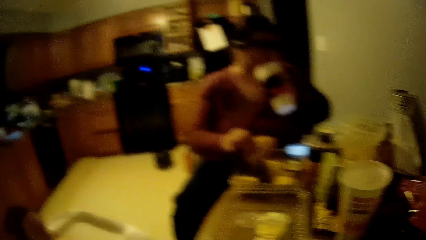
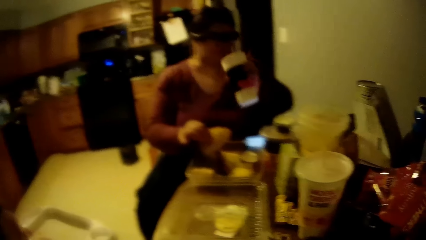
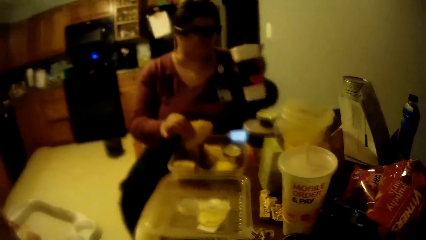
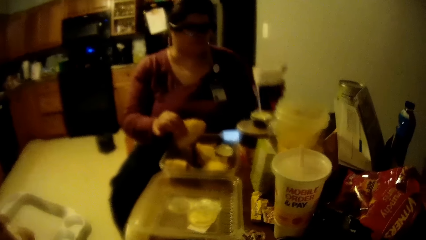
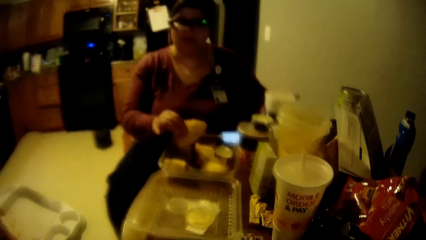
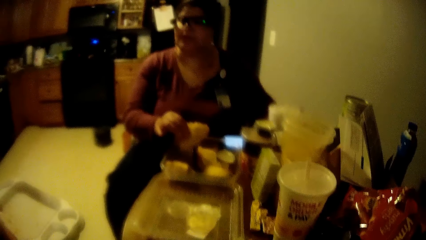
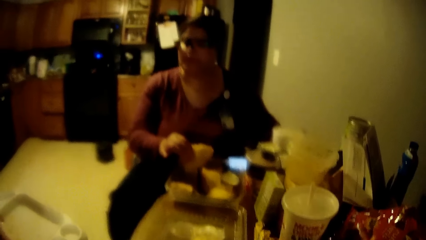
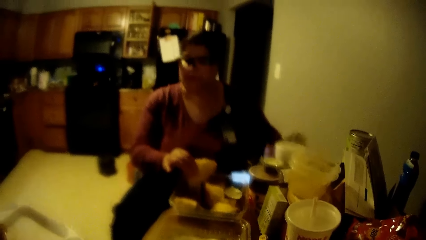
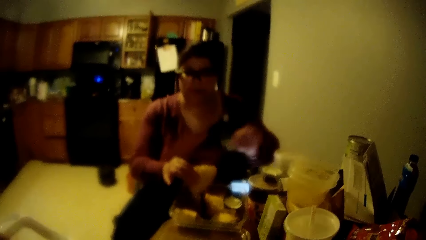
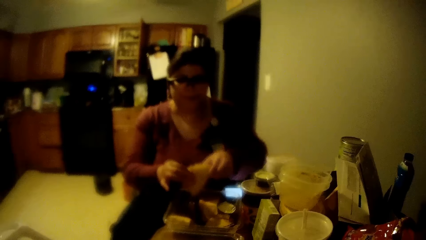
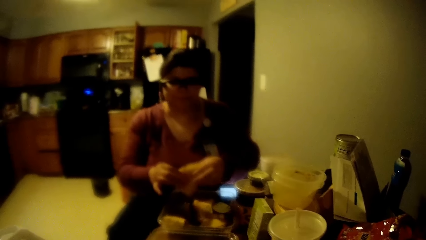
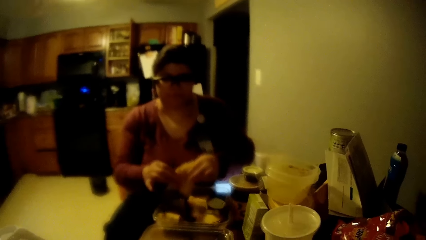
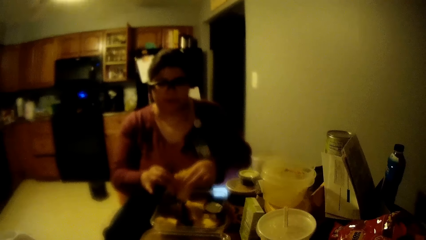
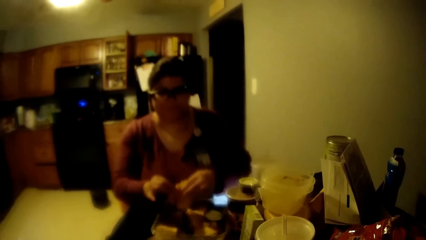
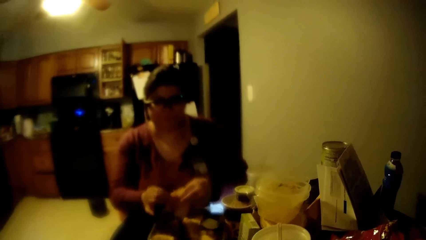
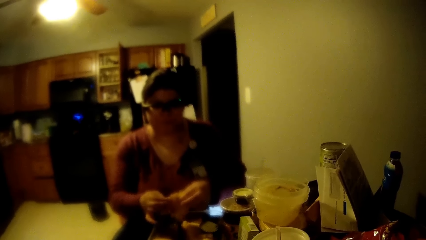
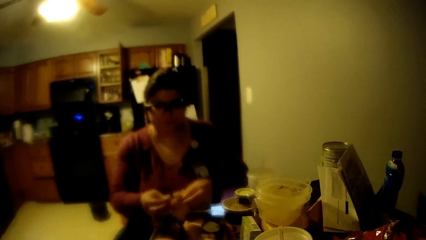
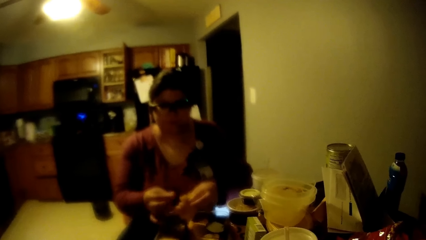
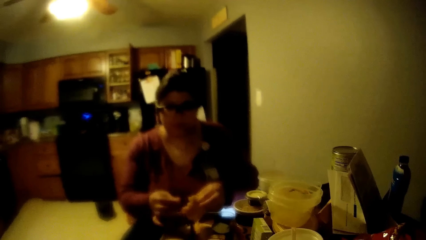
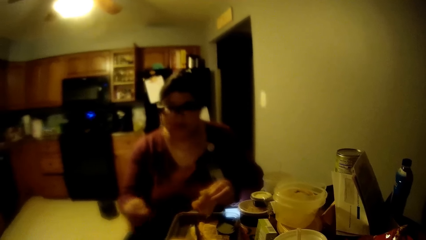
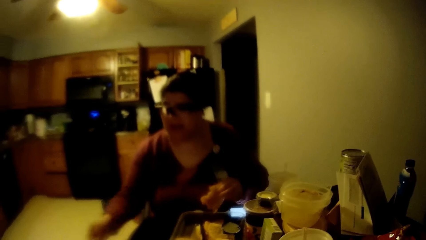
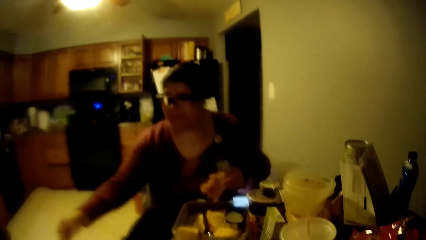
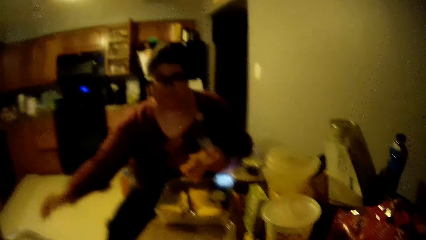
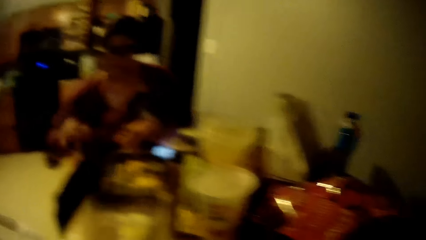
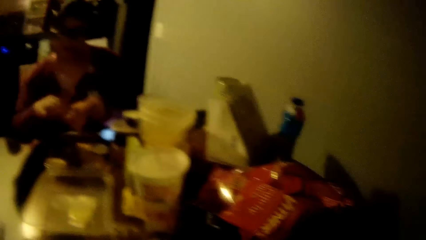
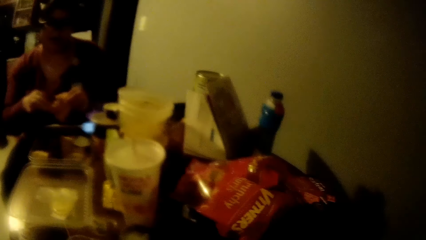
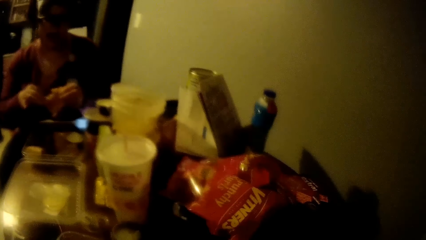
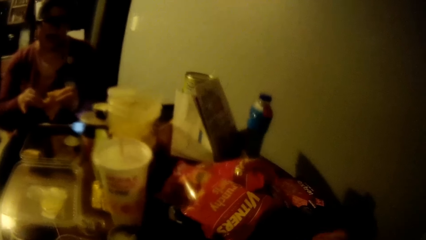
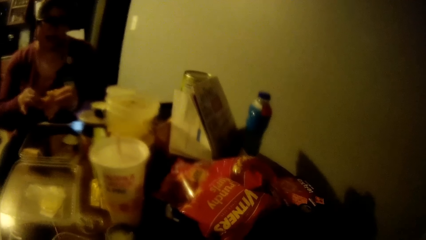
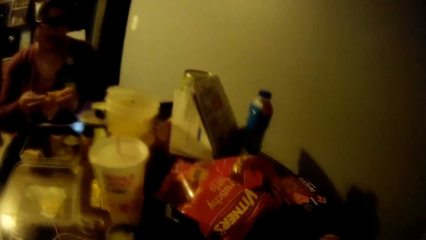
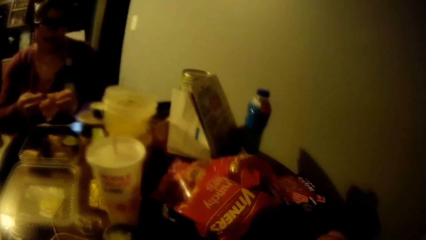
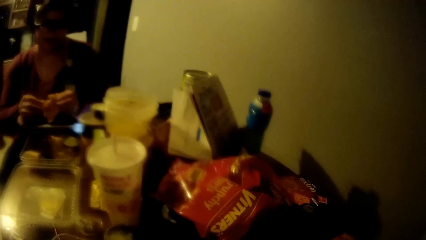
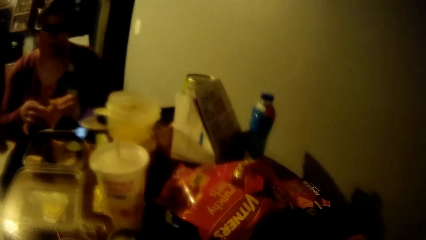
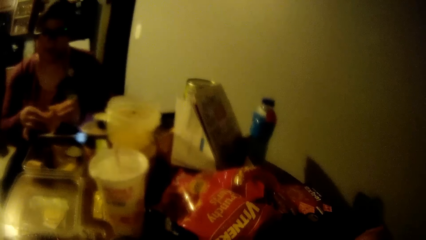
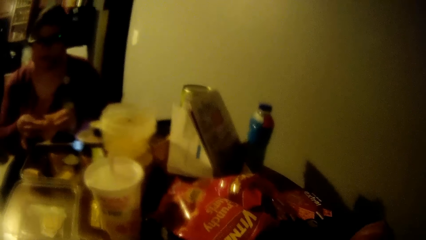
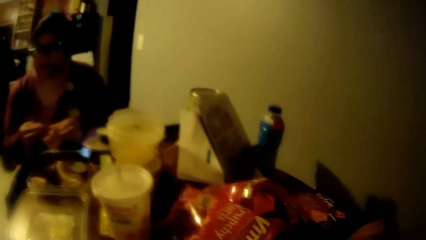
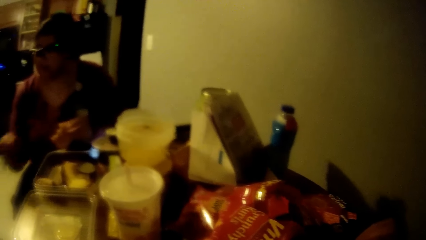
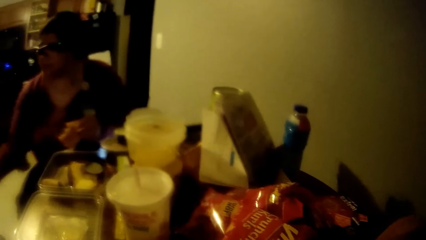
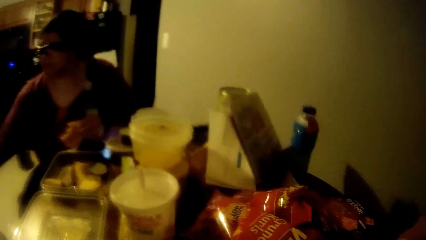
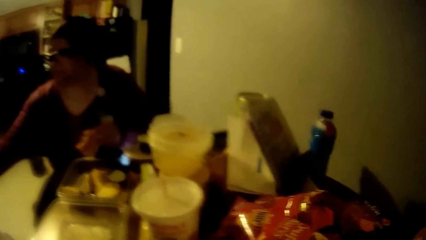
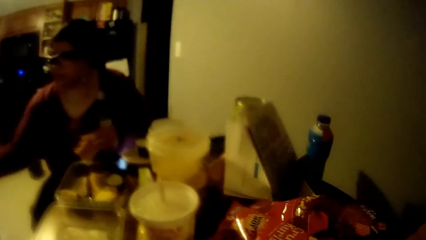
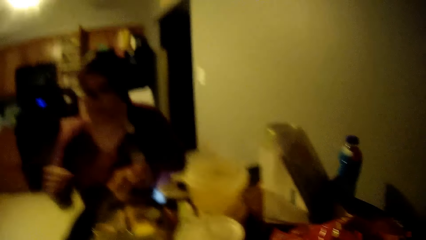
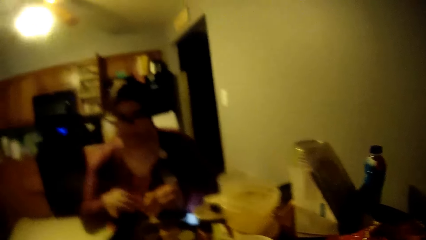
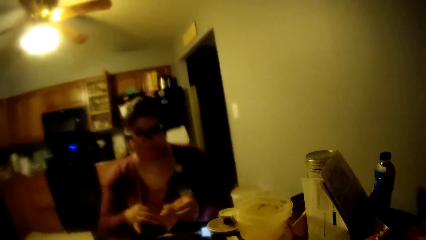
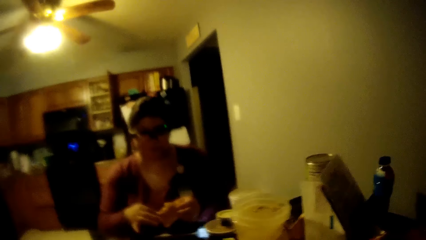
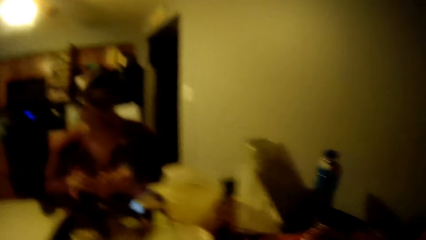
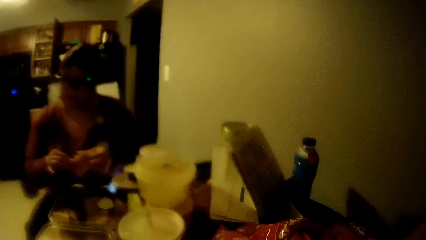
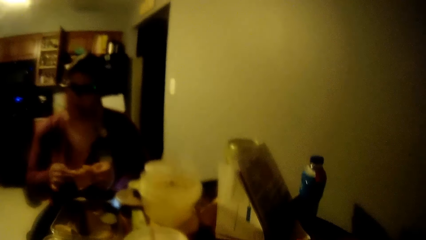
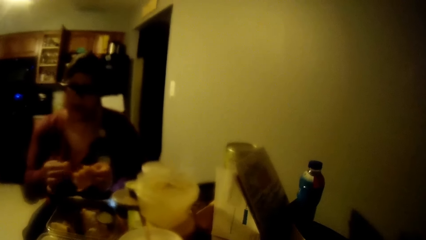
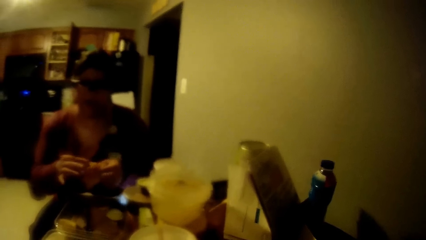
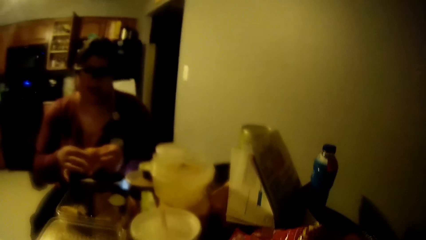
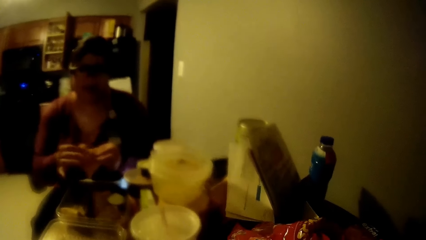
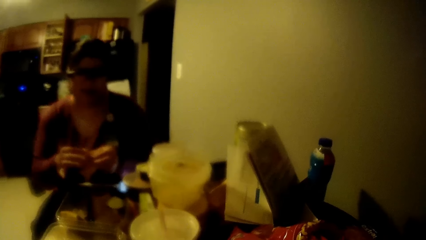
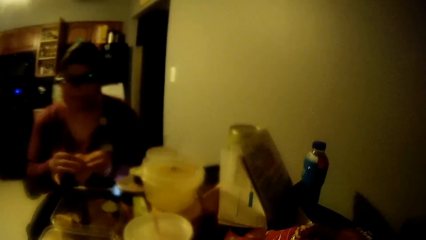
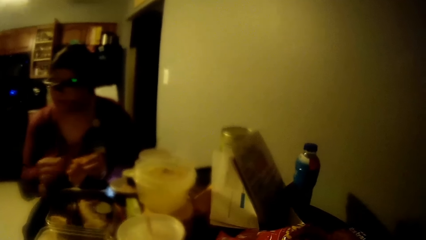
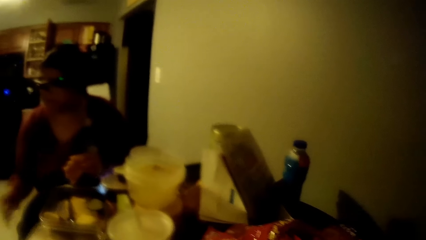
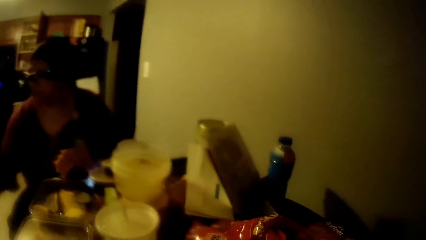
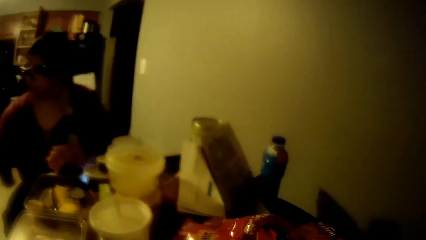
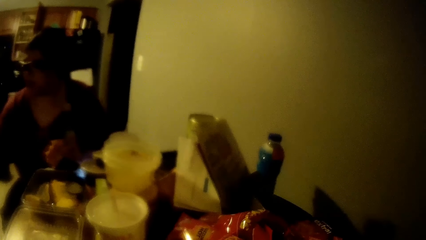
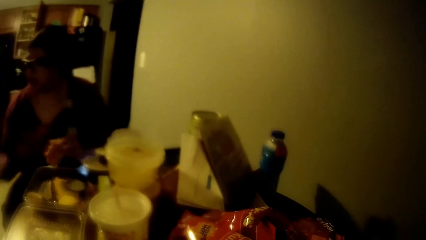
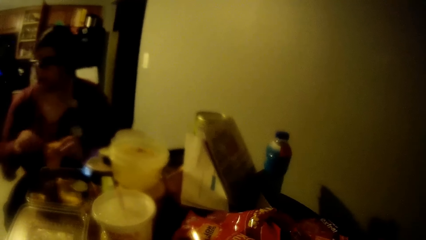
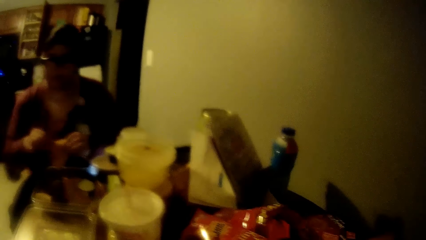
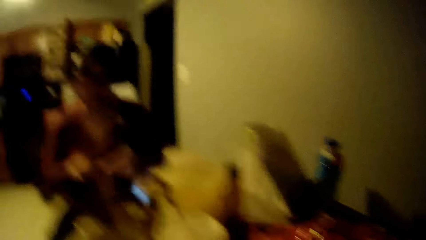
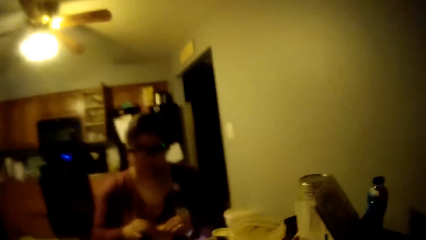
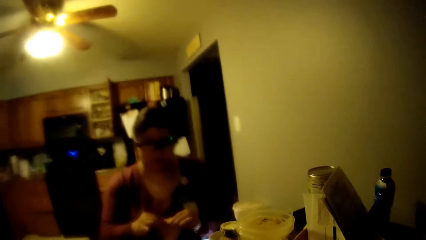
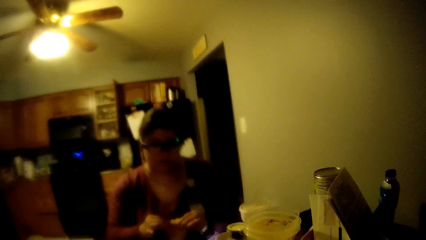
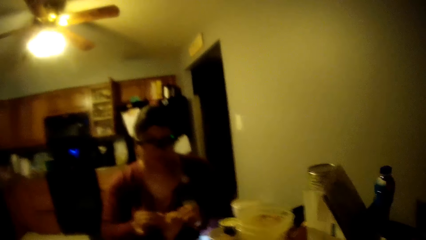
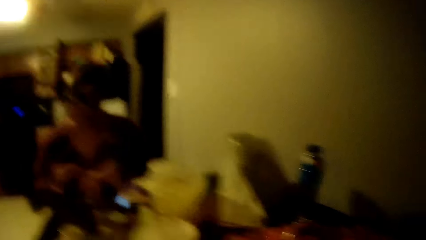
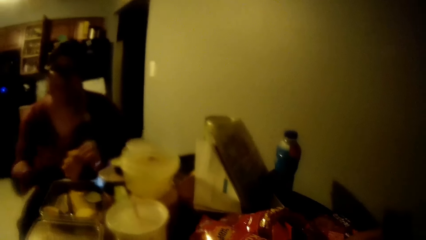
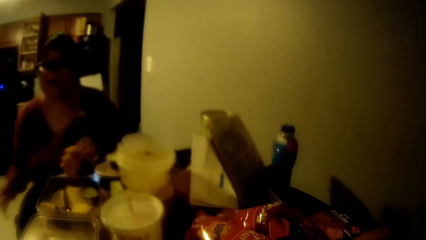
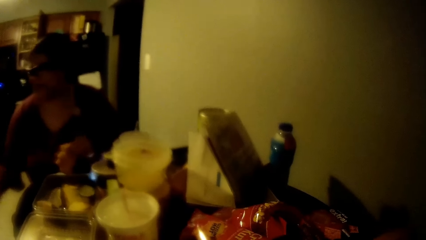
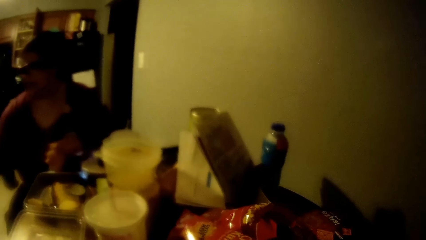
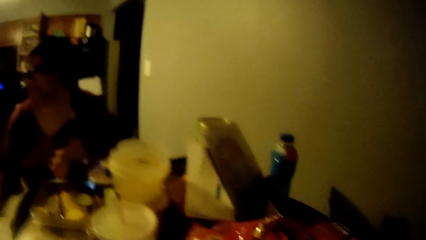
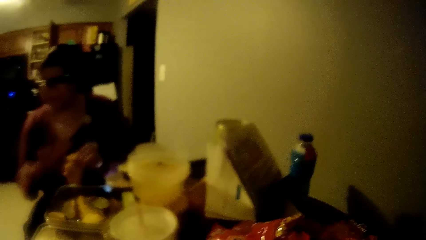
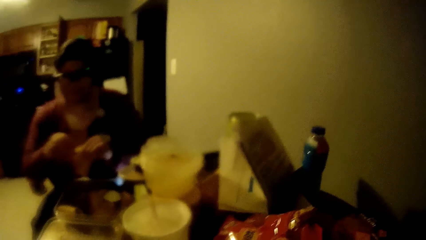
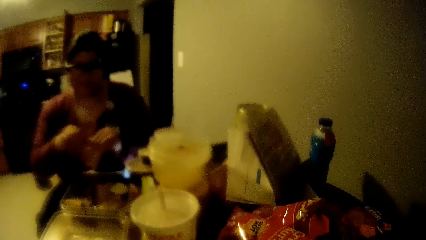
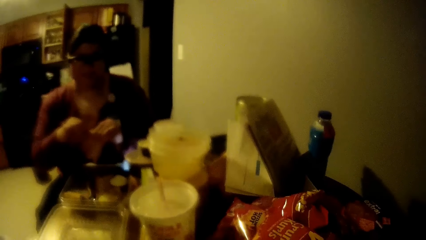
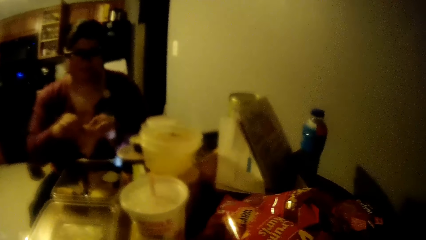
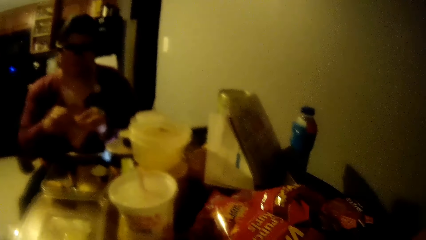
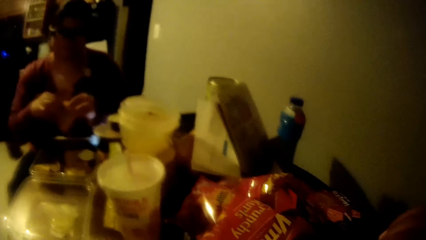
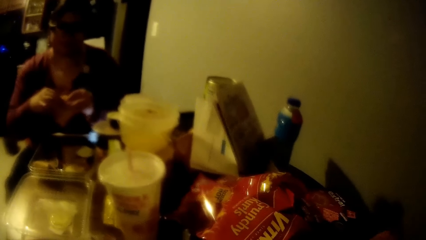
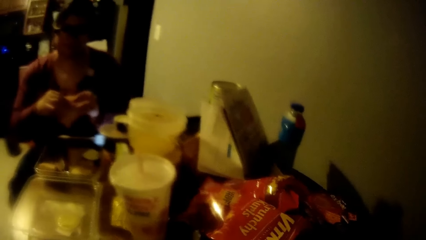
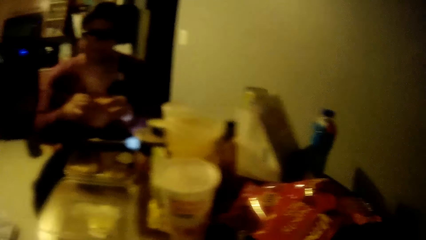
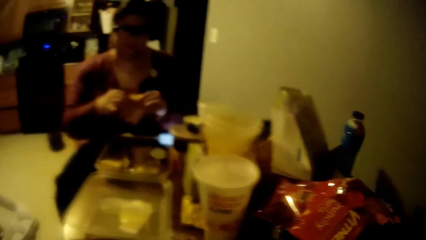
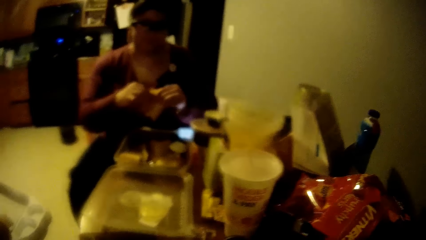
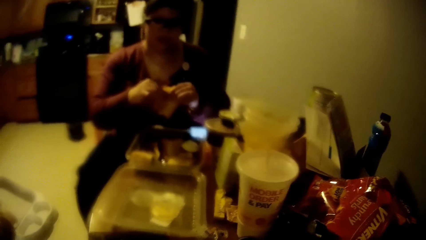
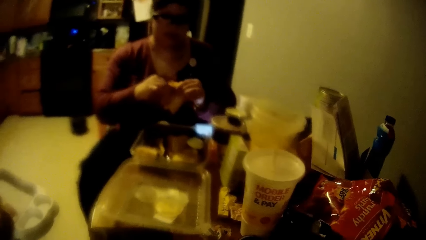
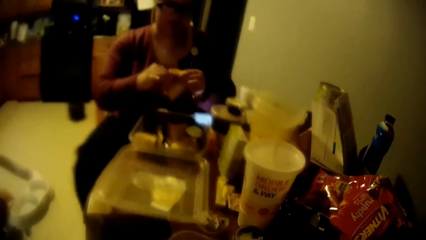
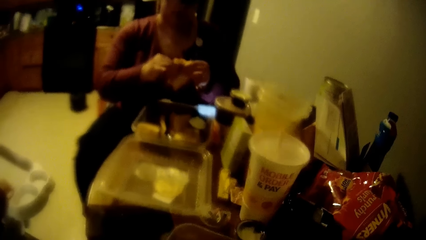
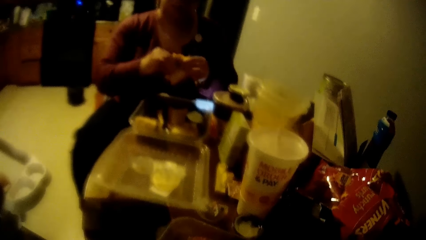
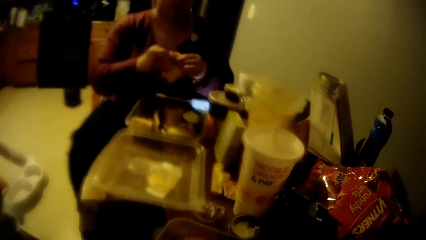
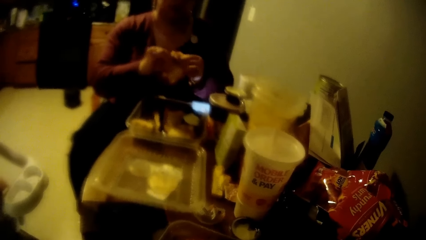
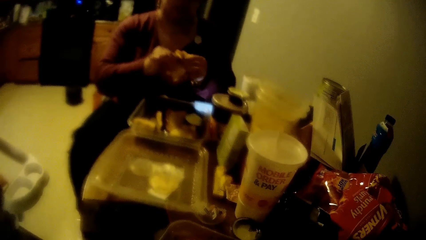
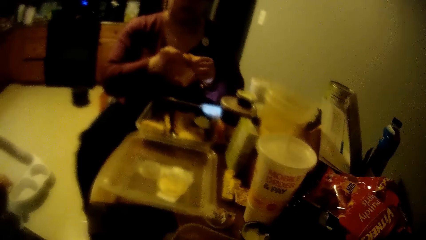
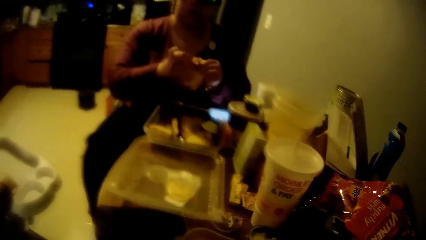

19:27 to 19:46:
The woman returns the cup to the table. She transfers the snack from her right hand to her left hand. She cuts some snack into the toddler's high table with her right hand. She cuts the bread.
